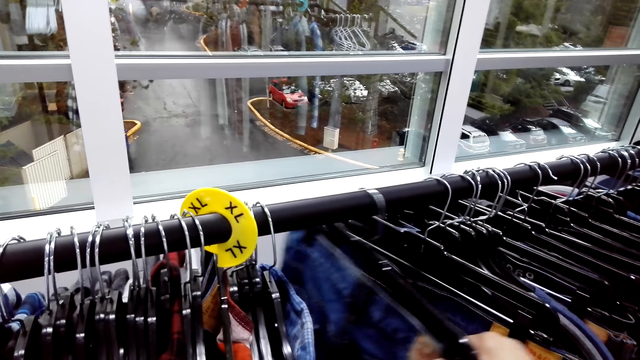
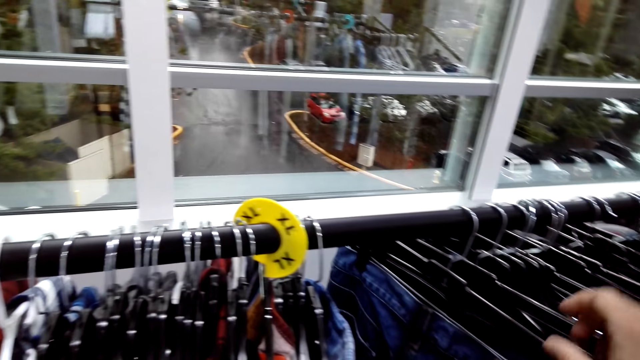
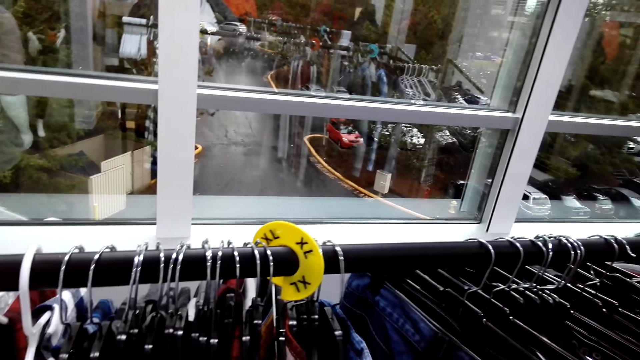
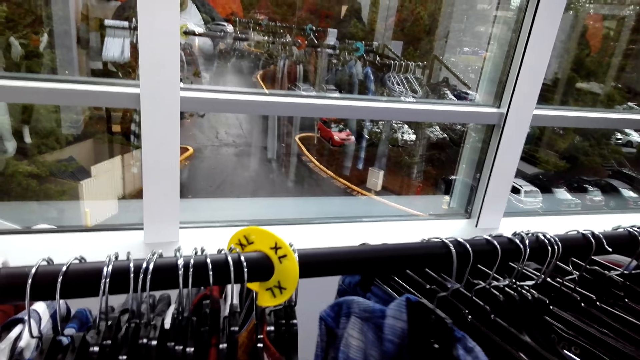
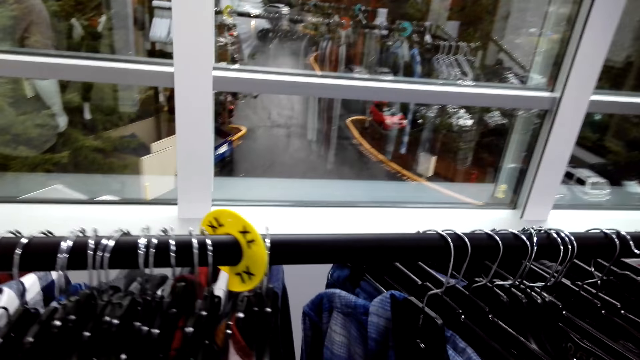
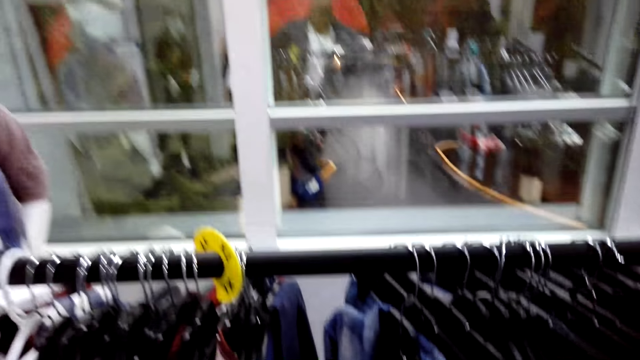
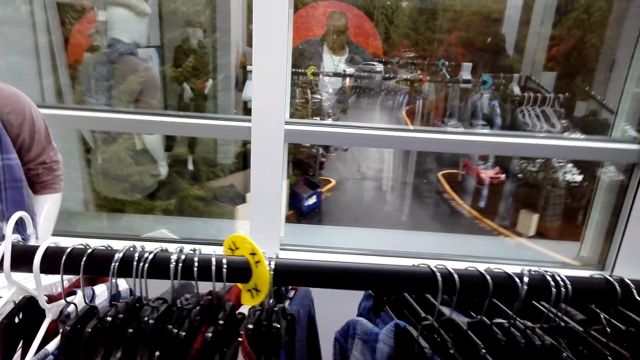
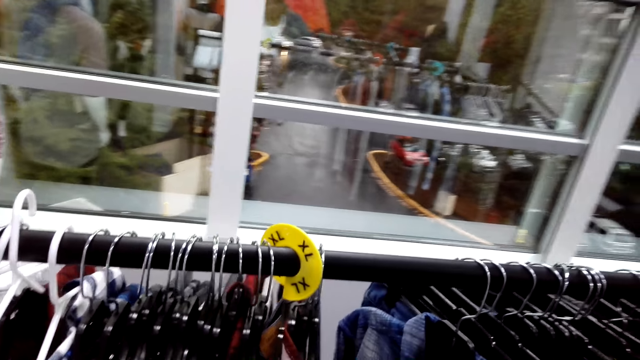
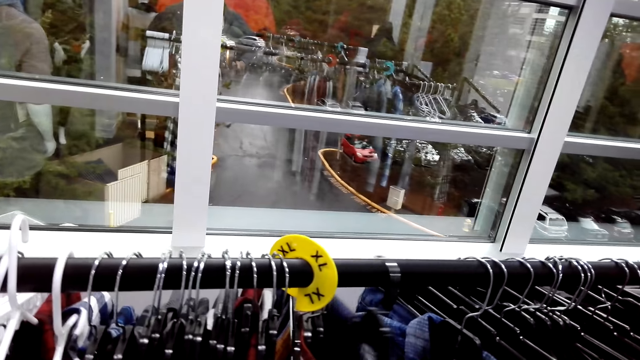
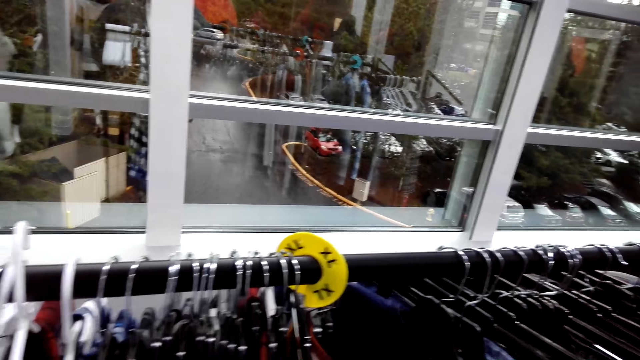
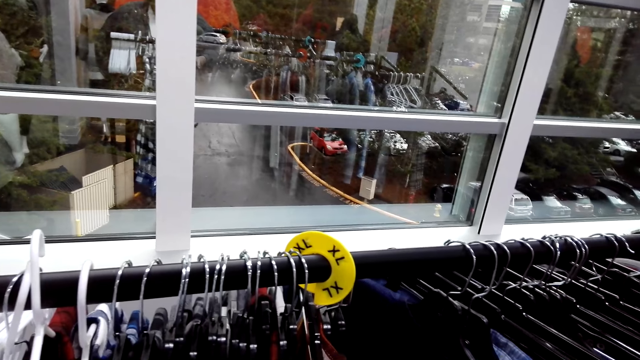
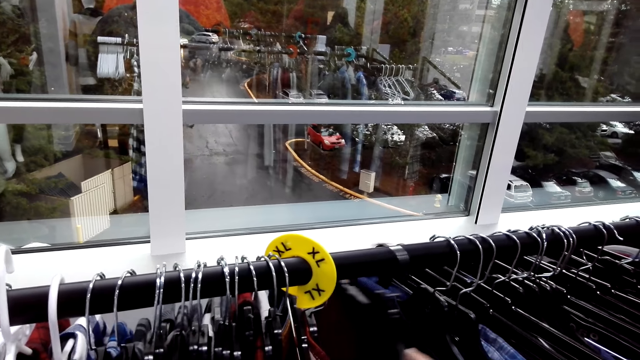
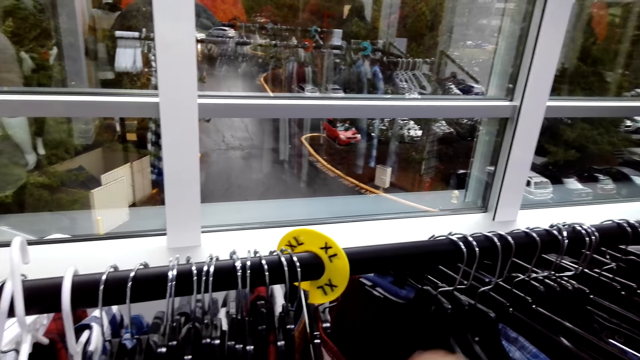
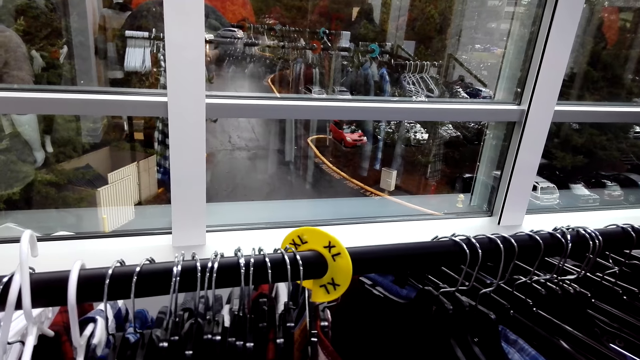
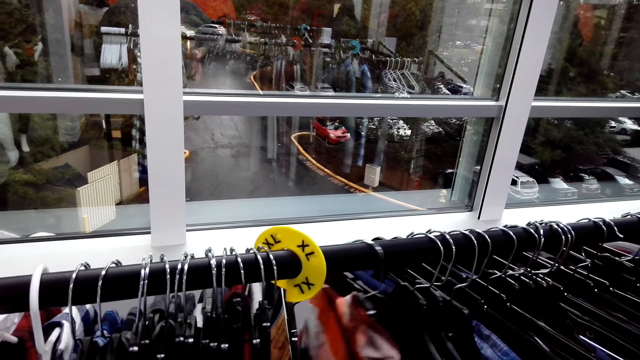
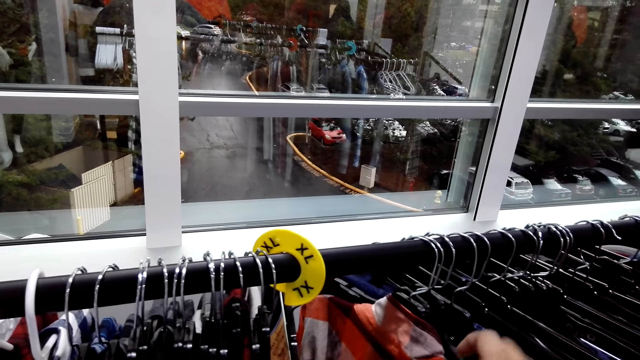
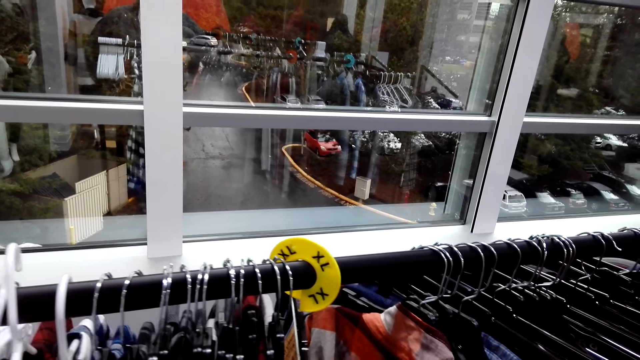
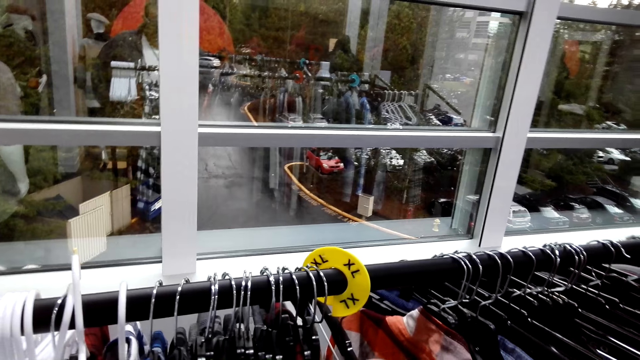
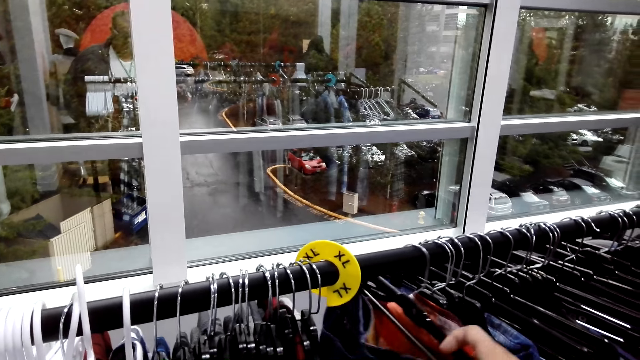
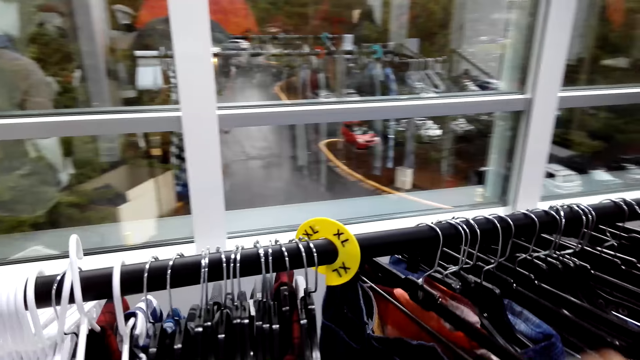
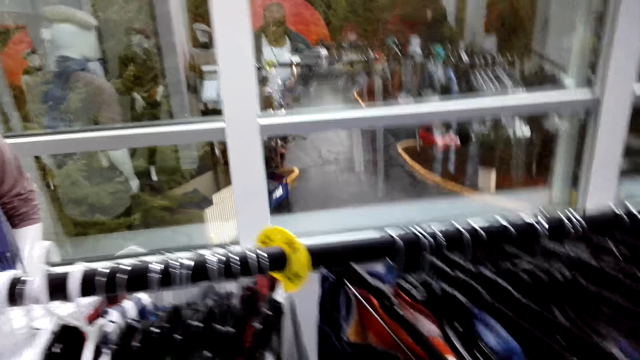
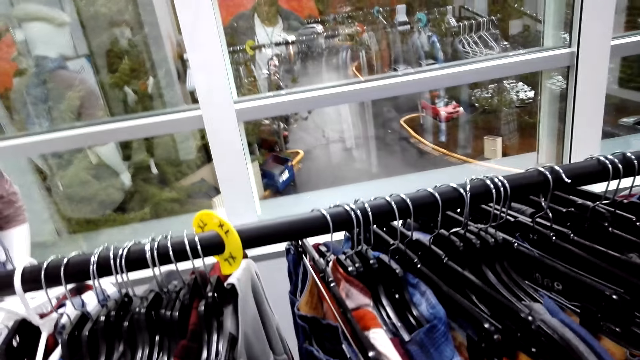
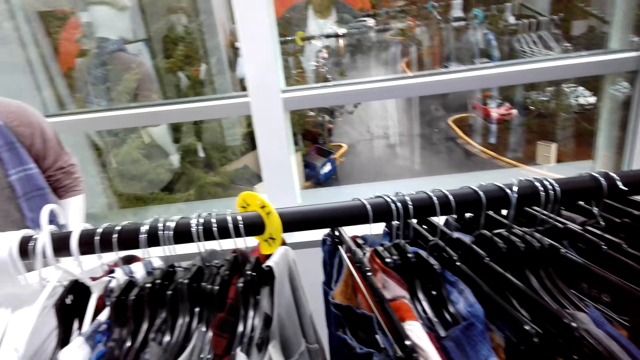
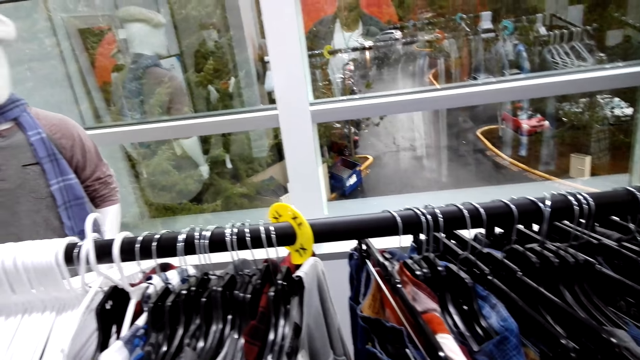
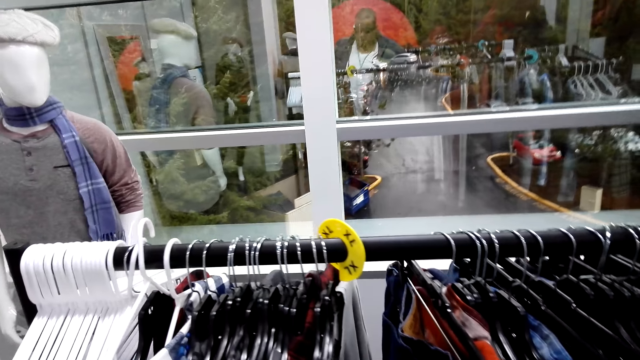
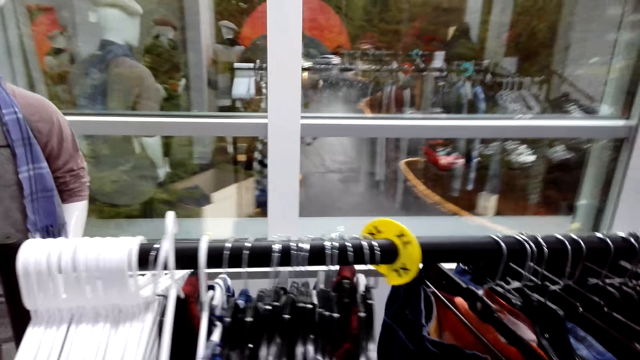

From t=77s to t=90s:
The camera wearer checks the flannel shirt. They go over clothes on the hanger stand. They converse with an attendant. They check the sweatshirt. They check the flannel shirt. They check the denim jeans.

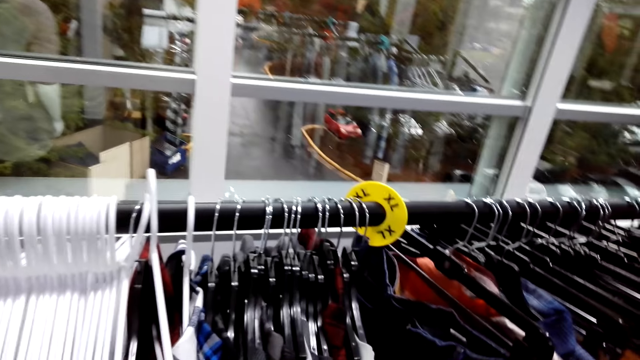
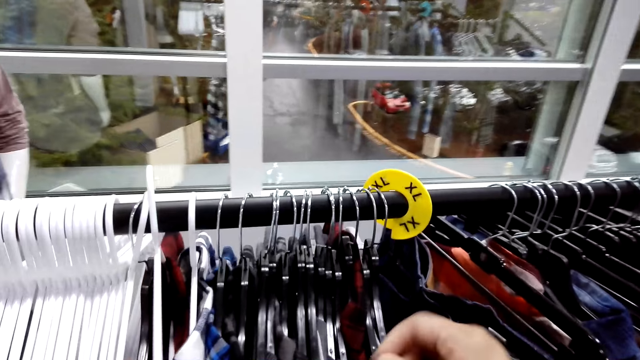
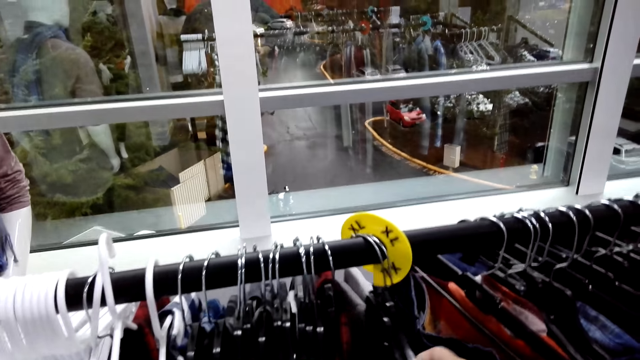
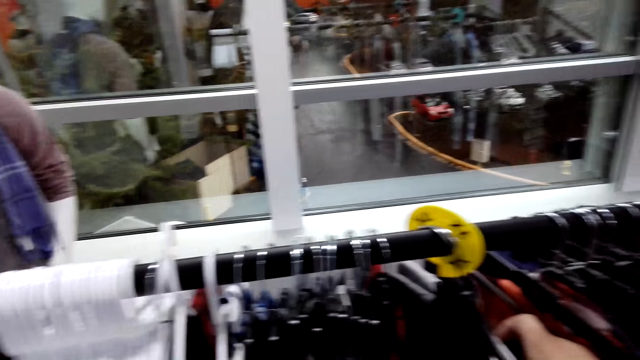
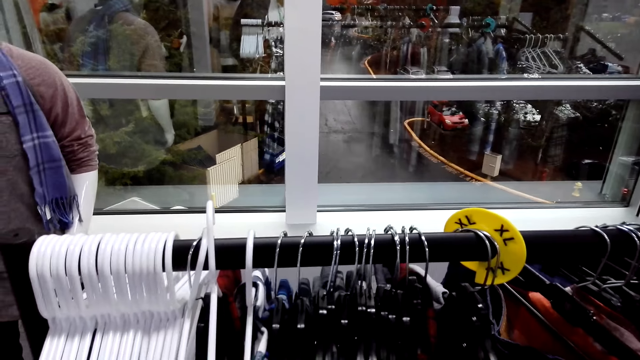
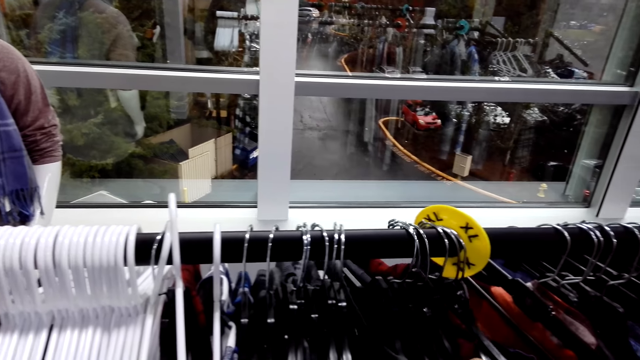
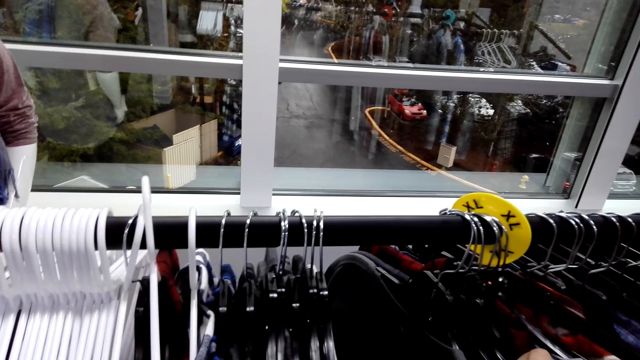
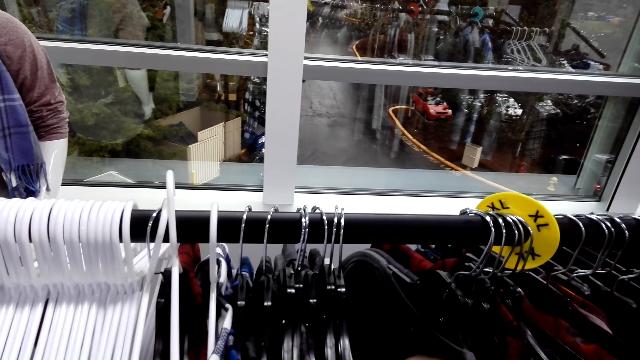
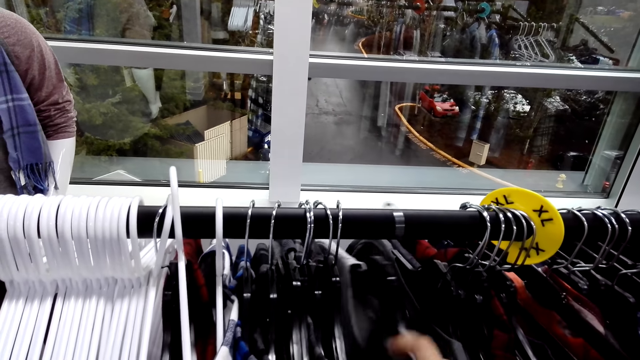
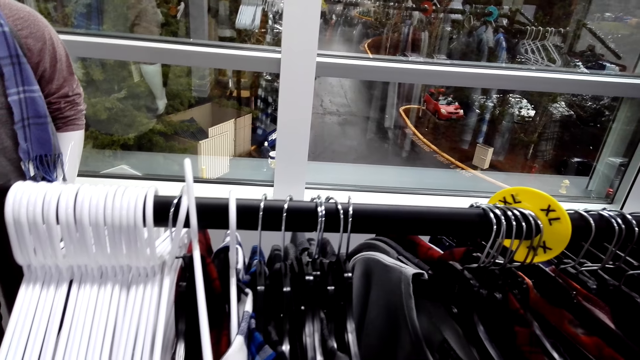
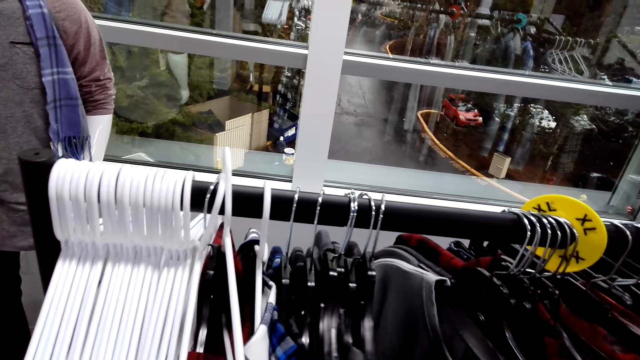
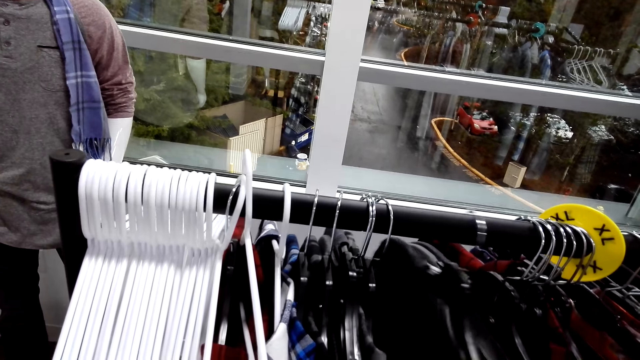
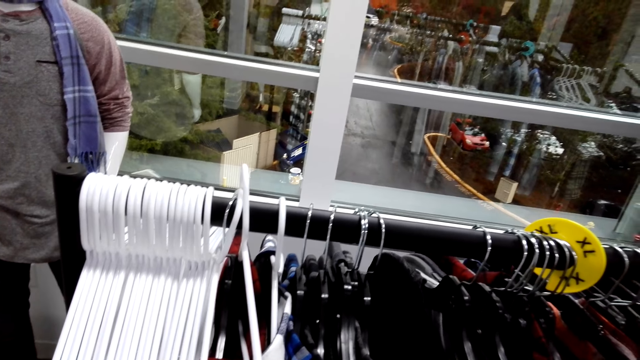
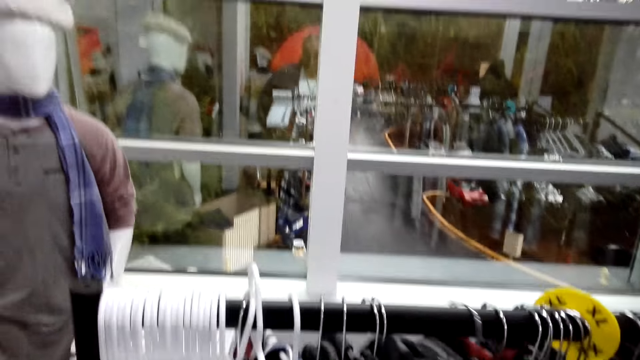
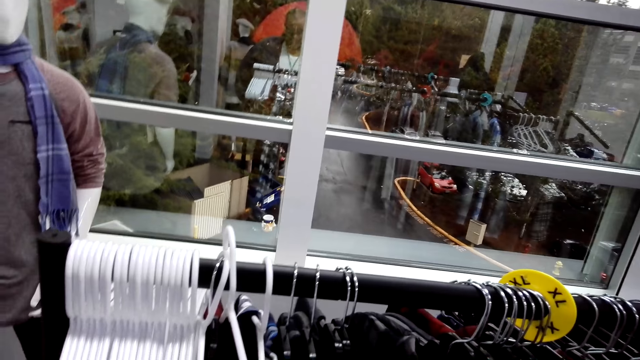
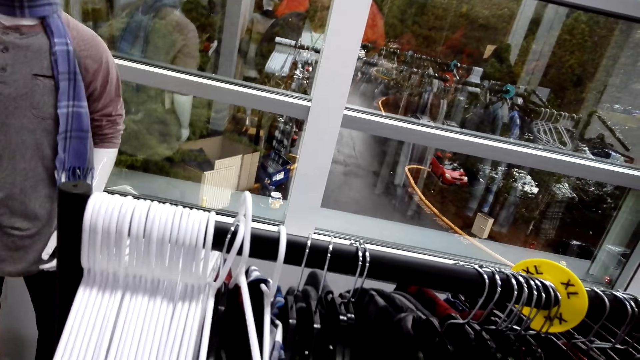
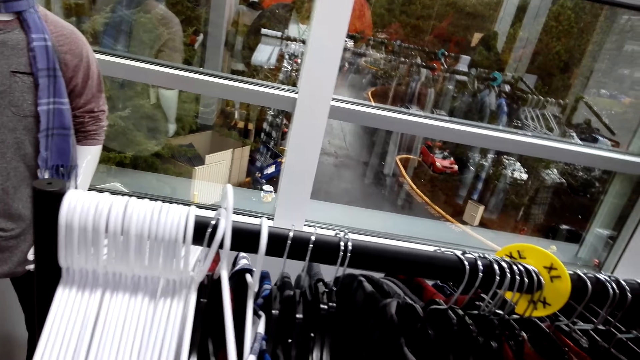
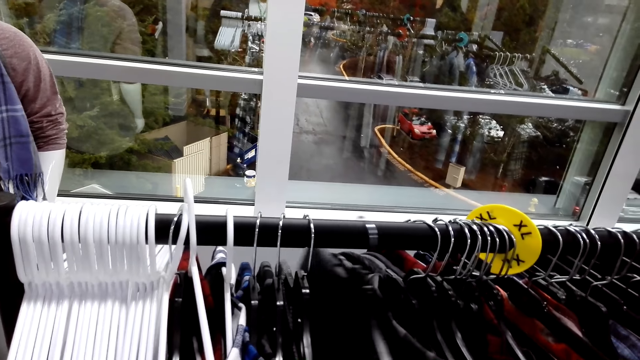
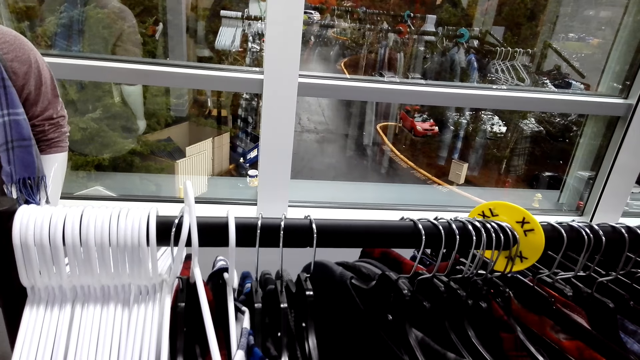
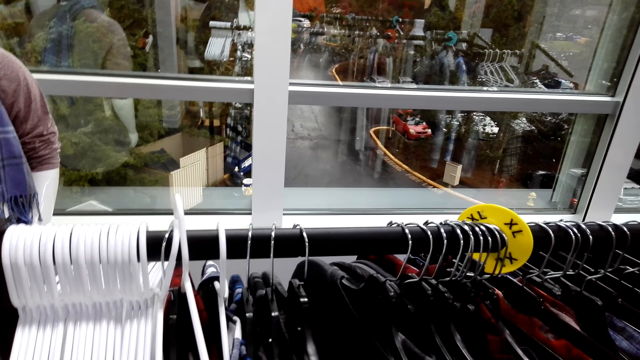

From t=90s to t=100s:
The camera wearer checks the sweatshirt. They talk. They go over clothes on the hanger stand.
